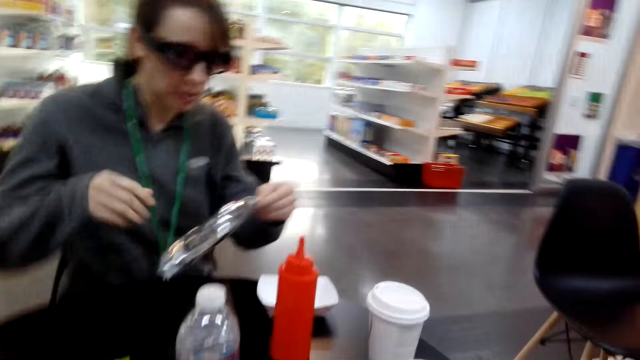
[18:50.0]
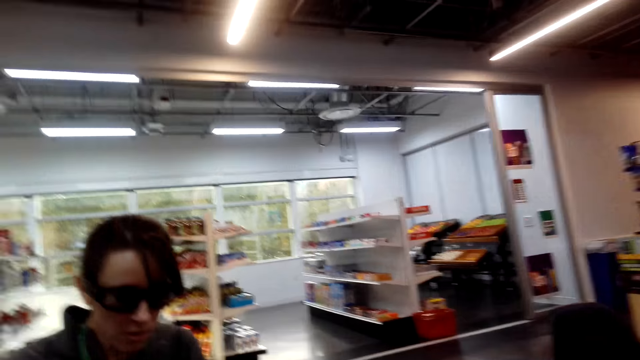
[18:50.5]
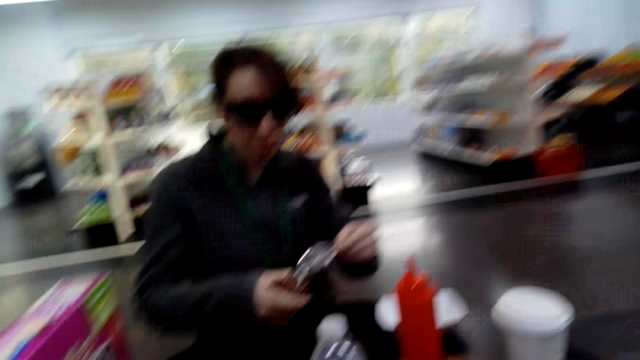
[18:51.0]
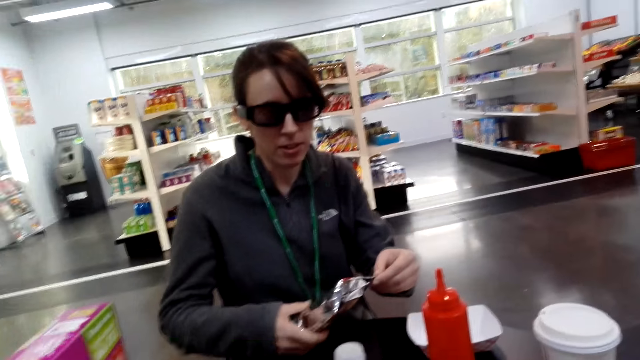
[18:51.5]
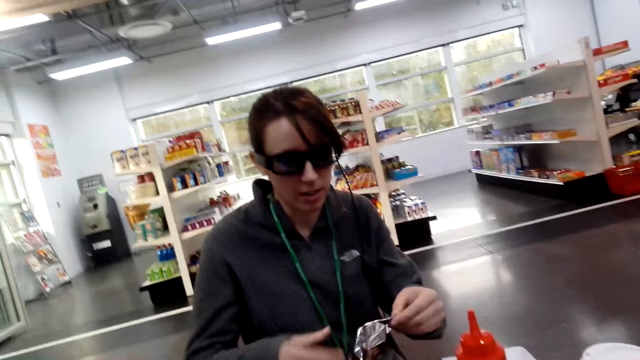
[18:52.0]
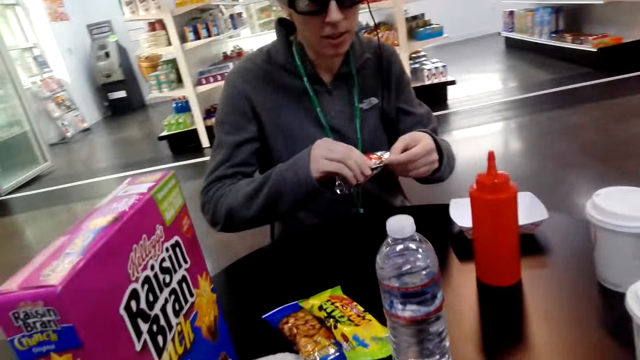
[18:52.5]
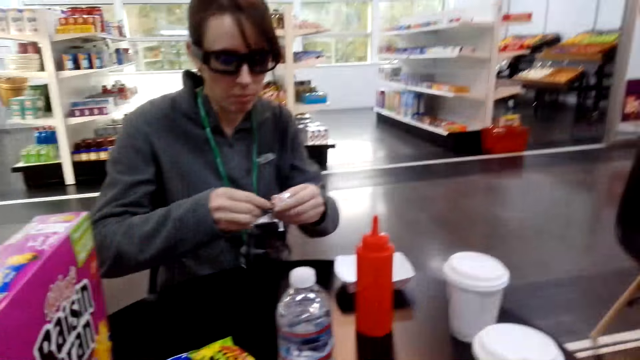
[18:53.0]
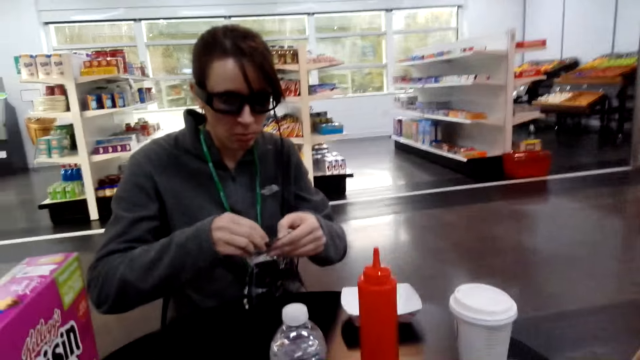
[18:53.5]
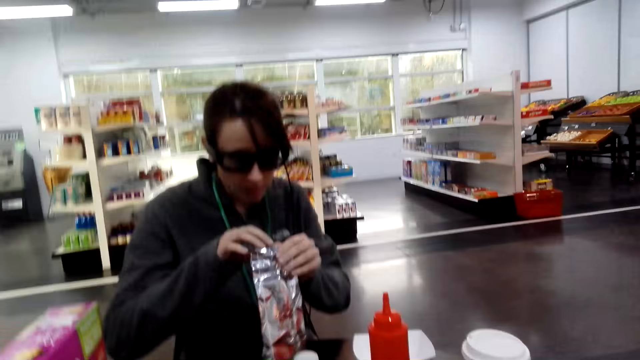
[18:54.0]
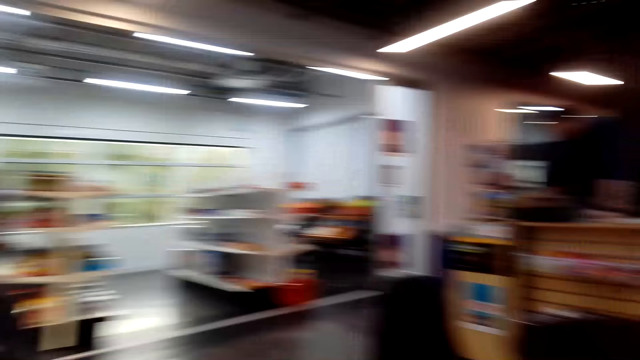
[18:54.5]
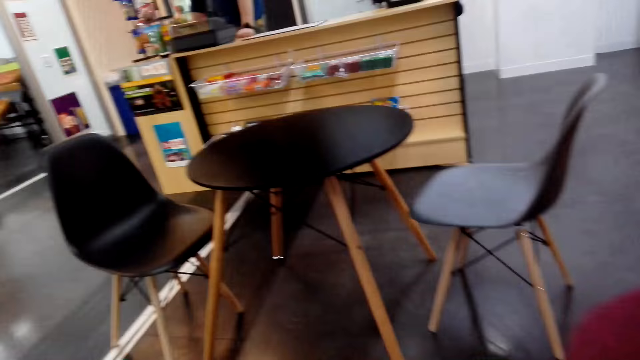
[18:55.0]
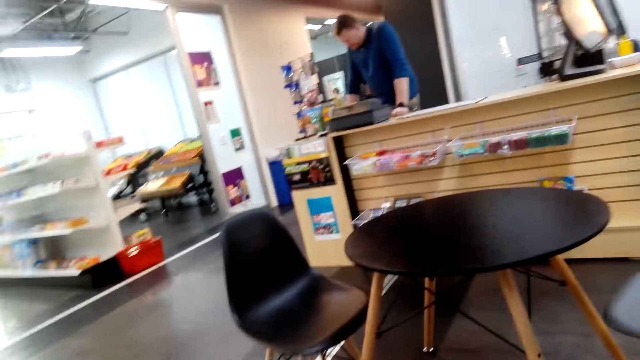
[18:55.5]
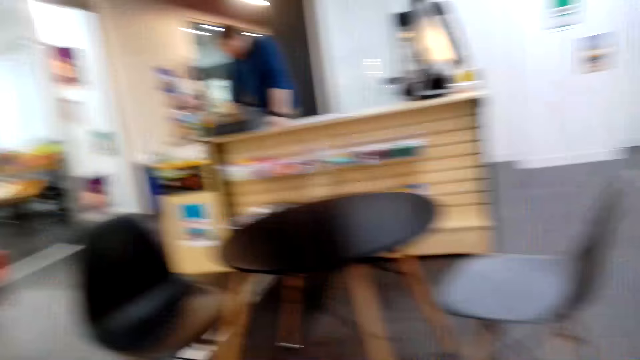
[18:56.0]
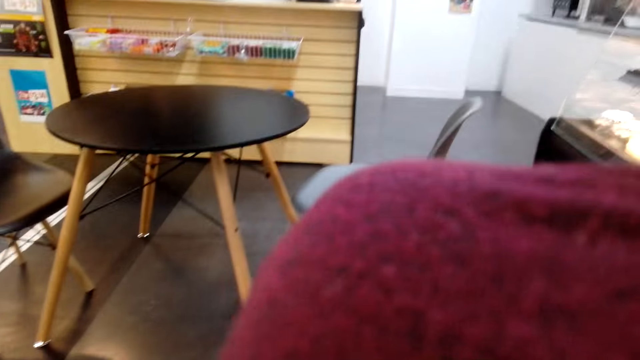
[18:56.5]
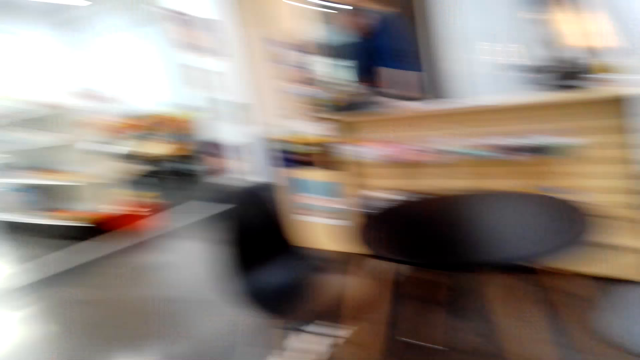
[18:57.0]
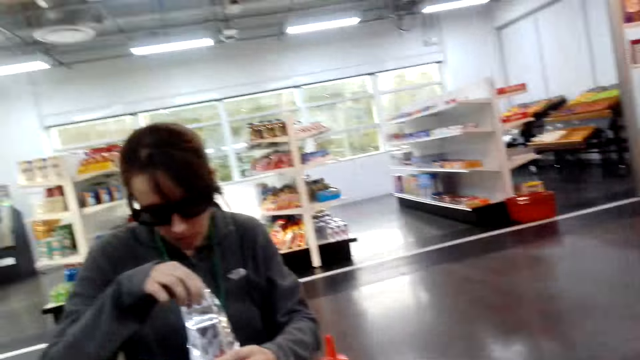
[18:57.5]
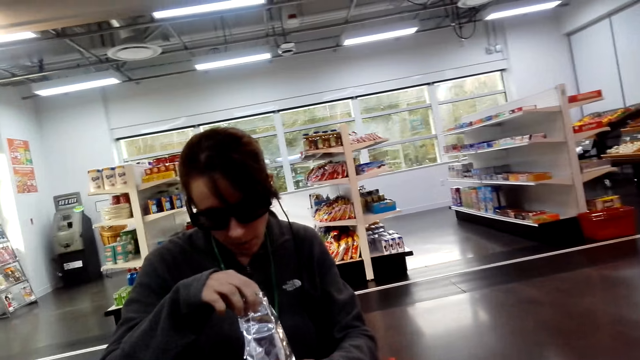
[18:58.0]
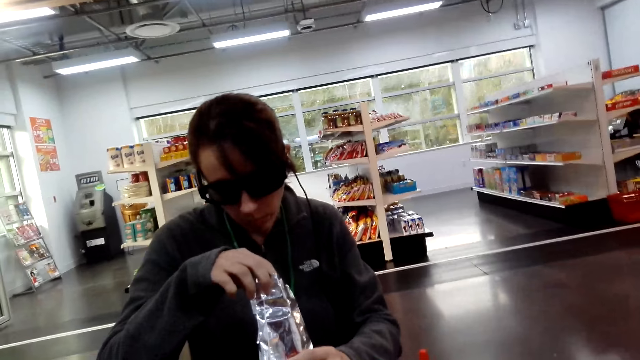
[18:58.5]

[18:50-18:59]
A woman holds something. She folds paper.

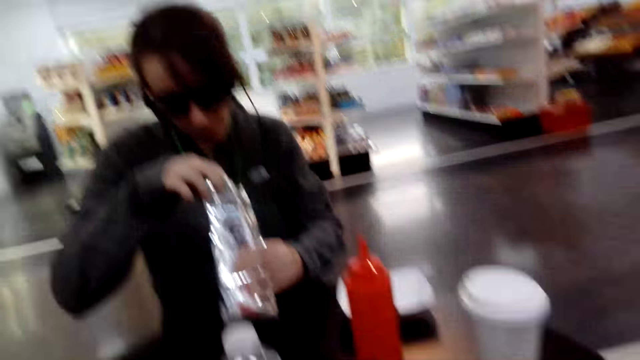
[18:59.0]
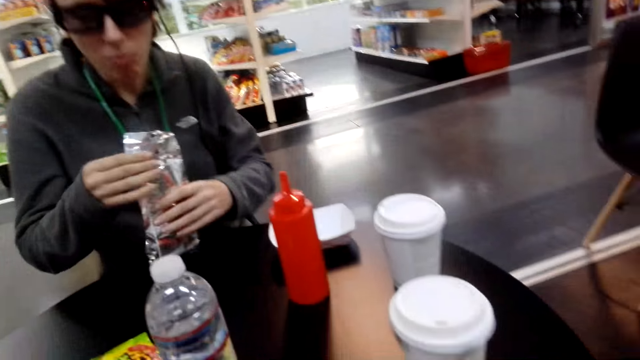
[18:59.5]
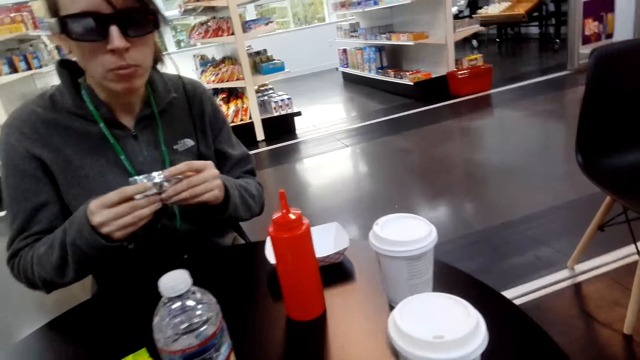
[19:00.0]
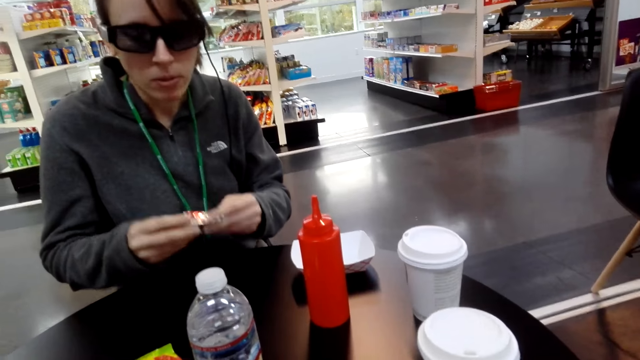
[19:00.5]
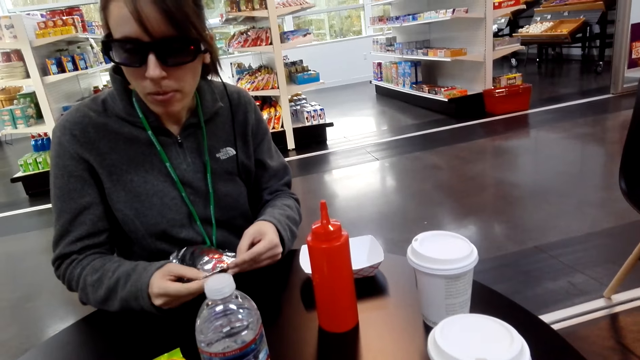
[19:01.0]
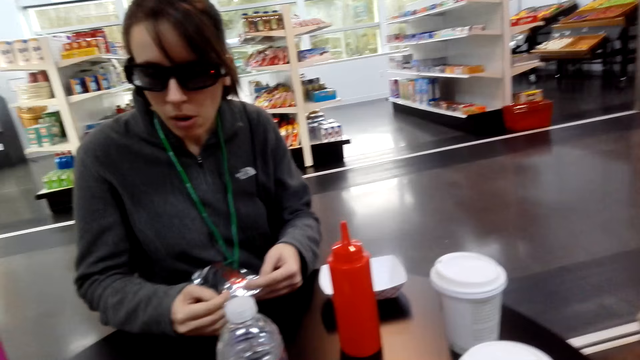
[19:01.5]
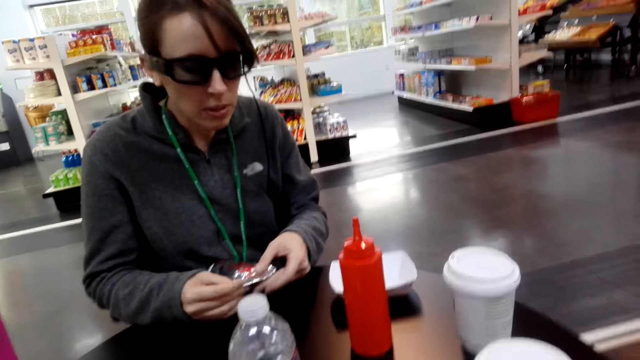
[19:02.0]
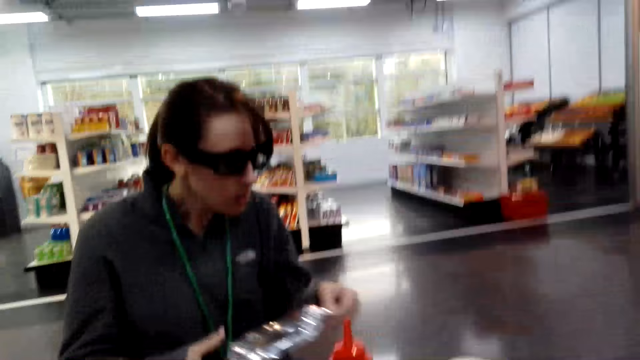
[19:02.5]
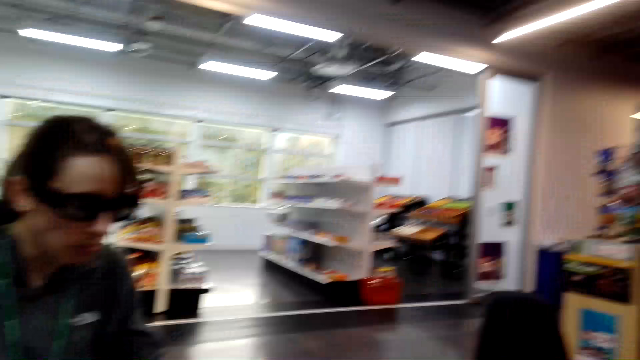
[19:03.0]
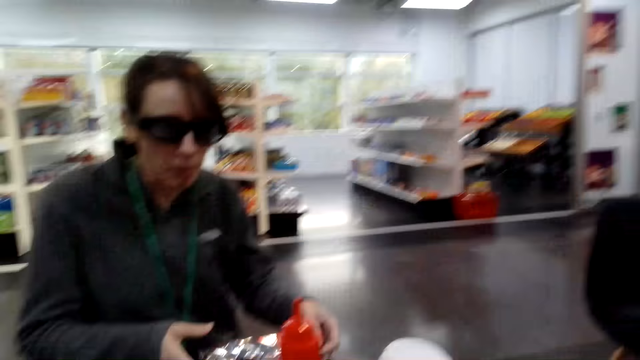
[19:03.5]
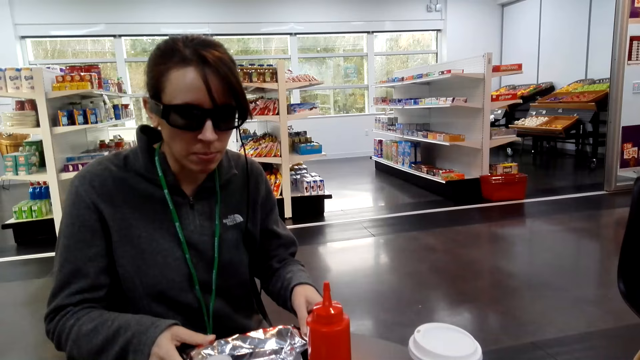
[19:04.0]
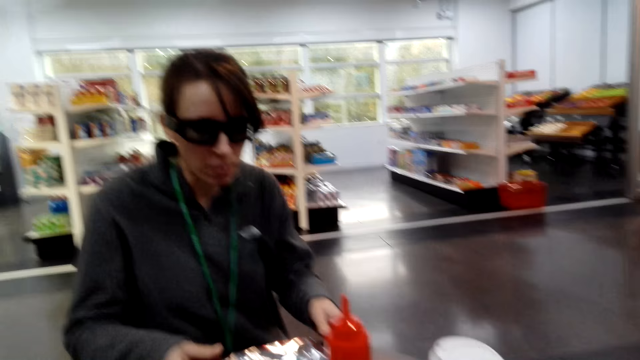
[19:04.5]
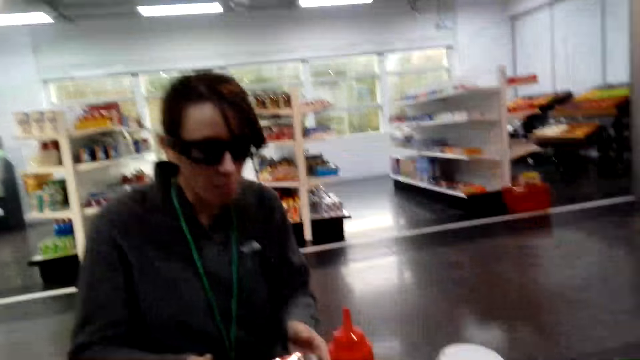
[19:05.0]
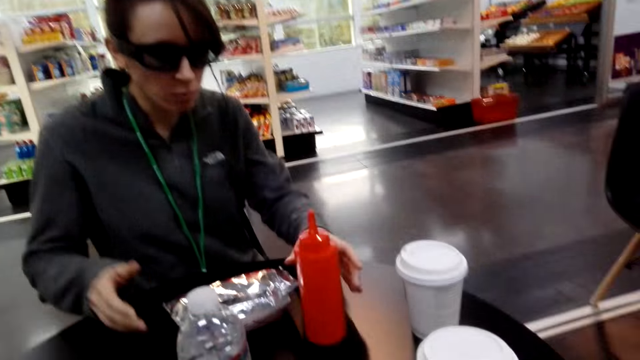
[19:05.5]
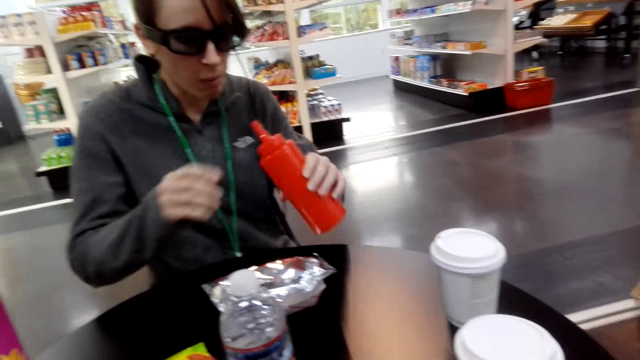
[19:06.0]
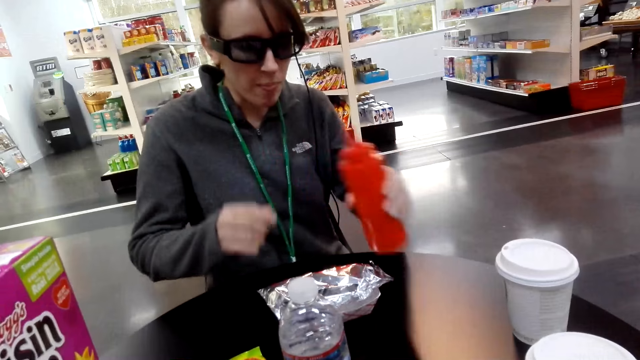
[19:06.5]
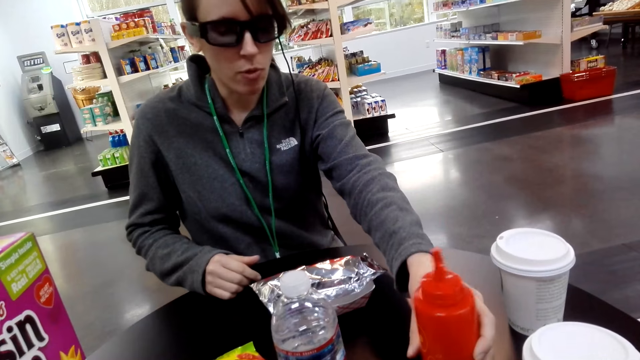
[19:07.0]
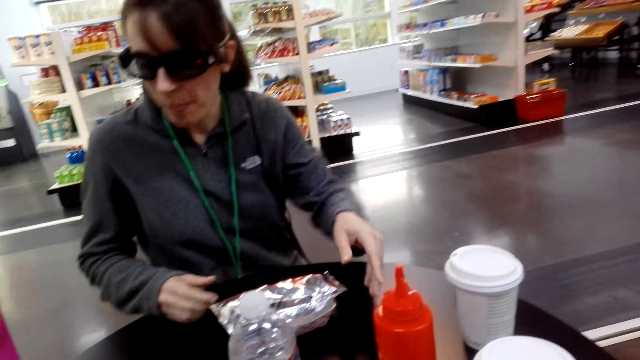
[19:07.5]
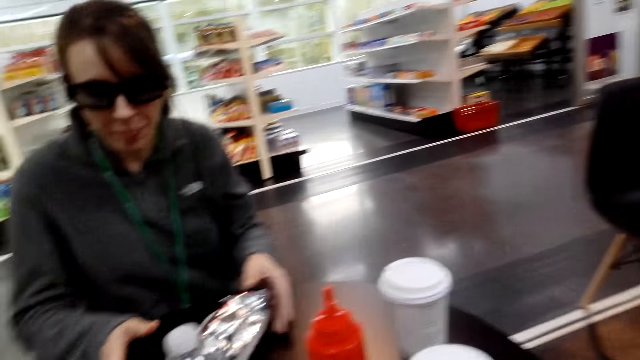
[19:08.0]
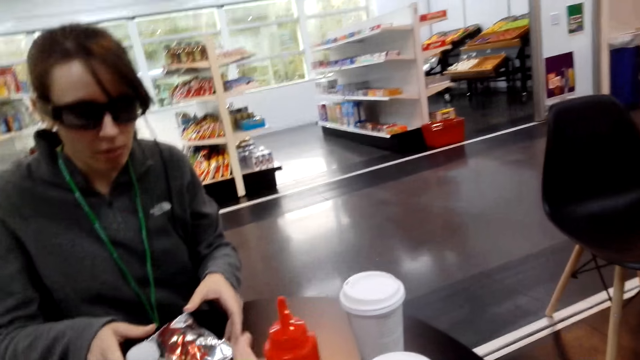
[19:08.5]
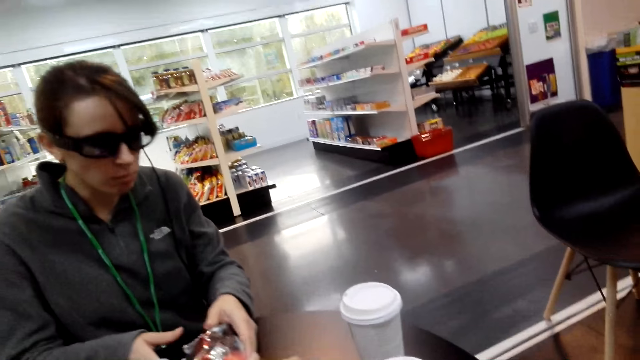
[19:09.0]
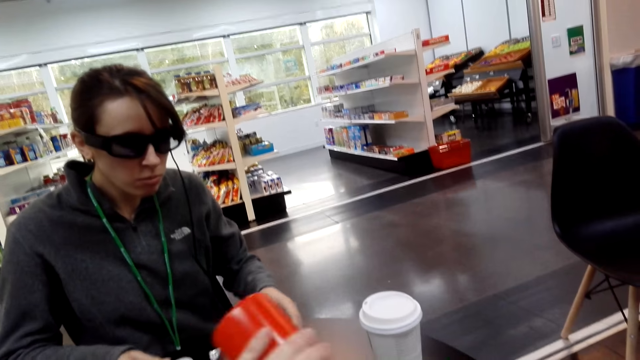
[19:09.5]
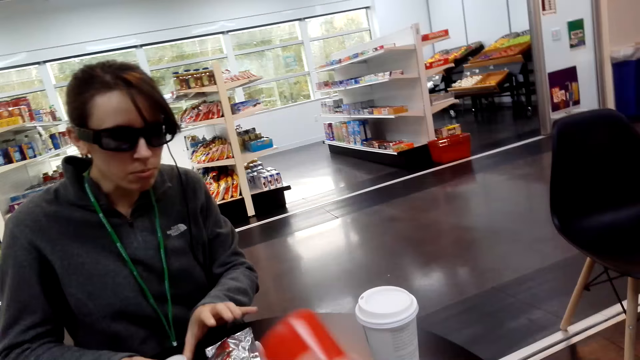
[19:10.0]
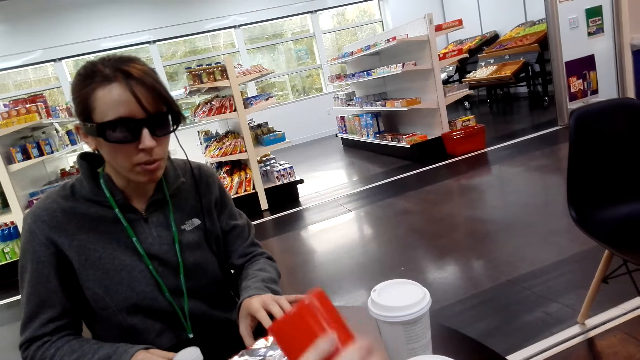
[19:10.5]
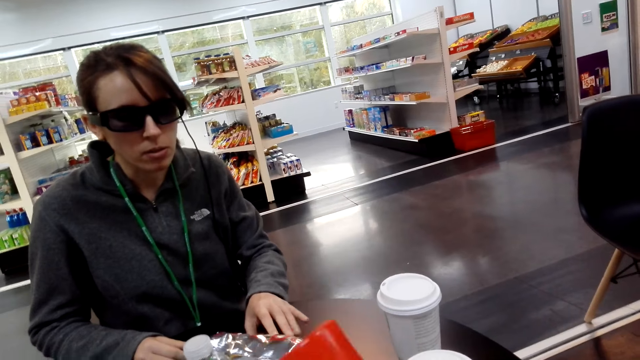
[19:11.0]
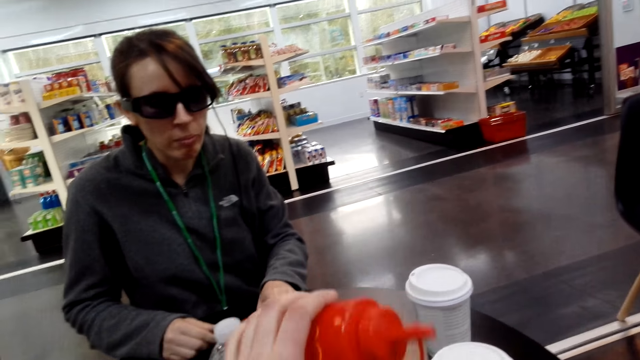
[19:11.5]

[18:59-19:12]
A woman folds a paper. She looks at the ketchup. She picks up a bottle and puts the bottle down. She holds something. The camera wearer puts ketchup on the buns. They pick up a bottle.
